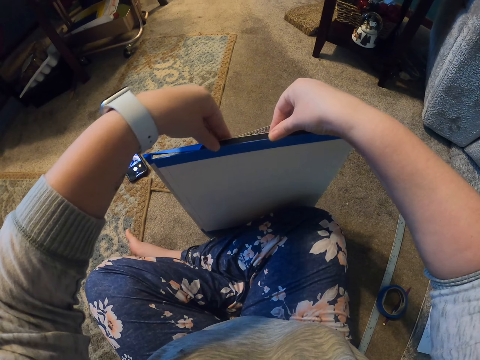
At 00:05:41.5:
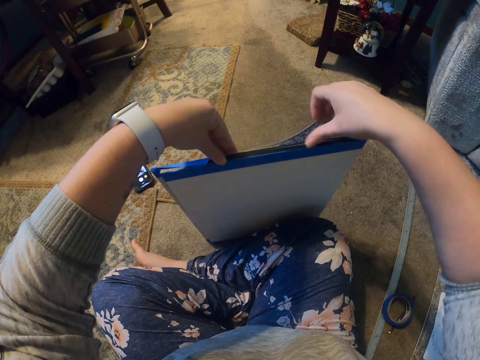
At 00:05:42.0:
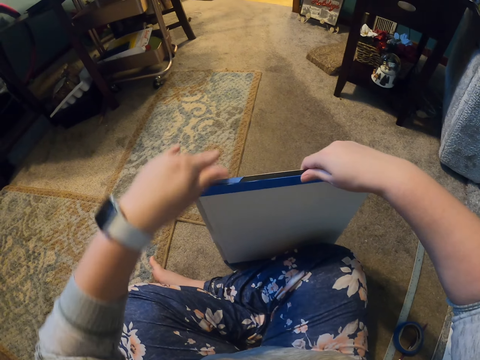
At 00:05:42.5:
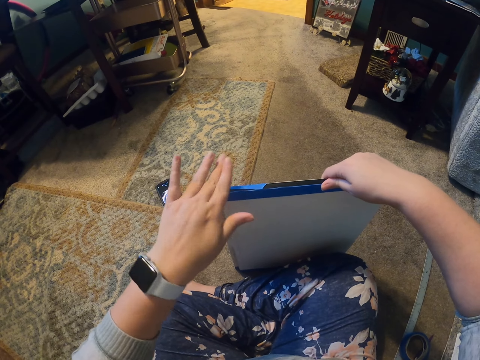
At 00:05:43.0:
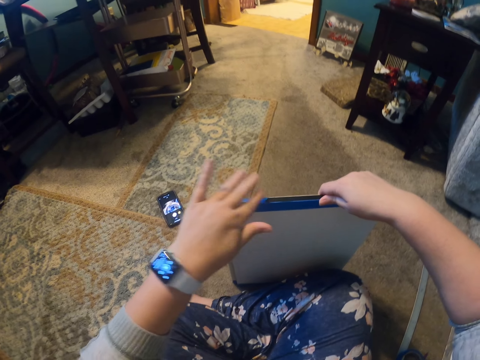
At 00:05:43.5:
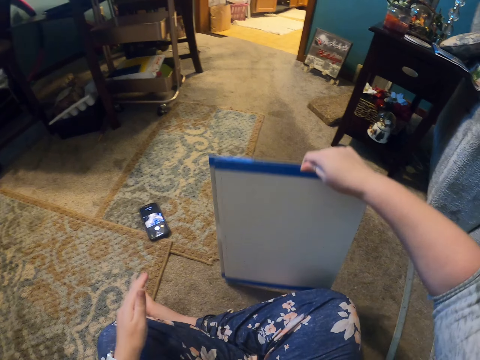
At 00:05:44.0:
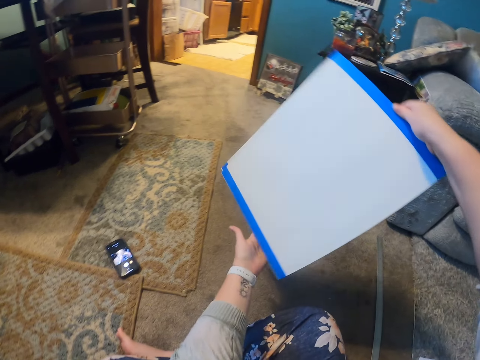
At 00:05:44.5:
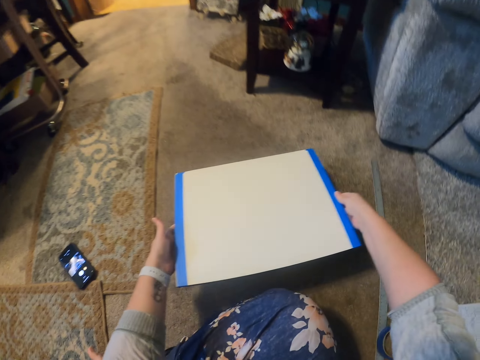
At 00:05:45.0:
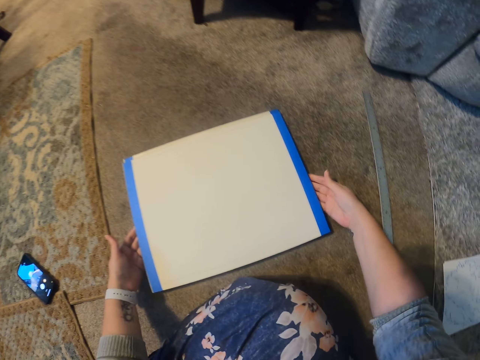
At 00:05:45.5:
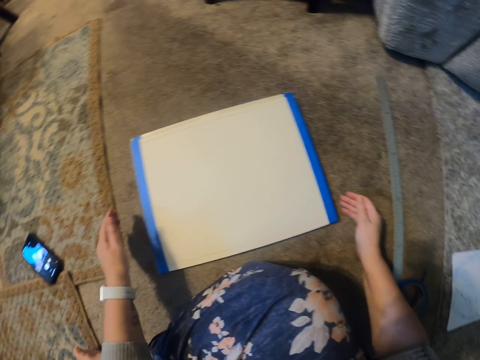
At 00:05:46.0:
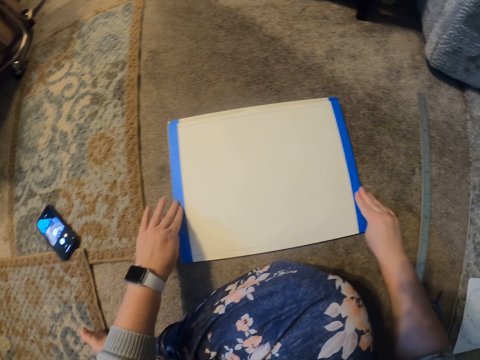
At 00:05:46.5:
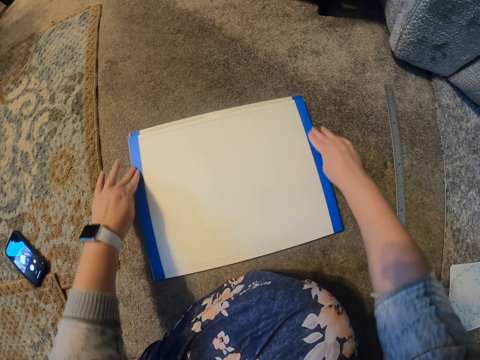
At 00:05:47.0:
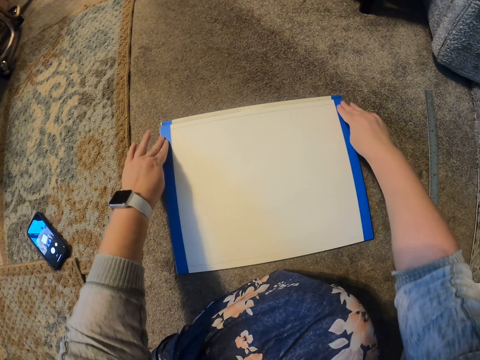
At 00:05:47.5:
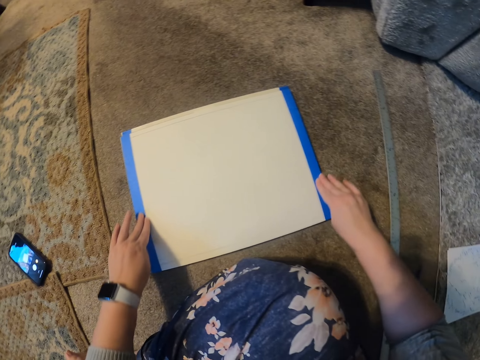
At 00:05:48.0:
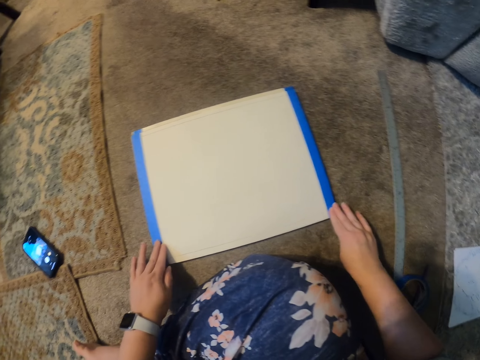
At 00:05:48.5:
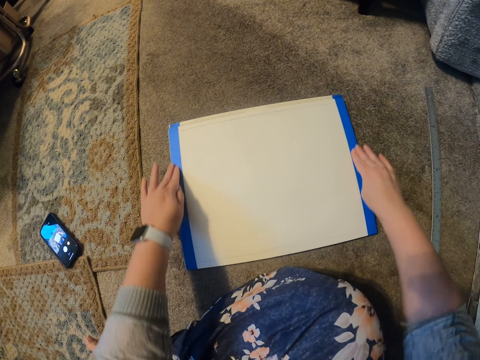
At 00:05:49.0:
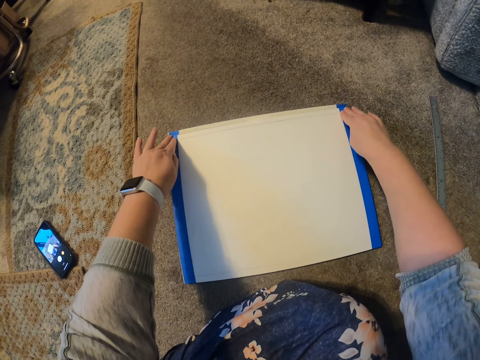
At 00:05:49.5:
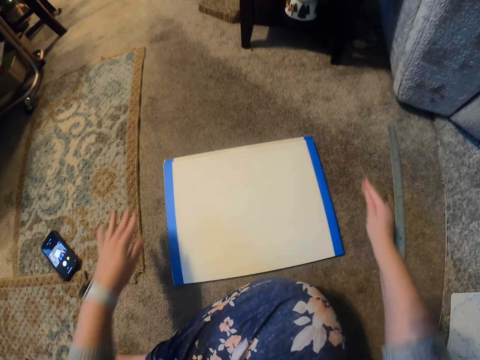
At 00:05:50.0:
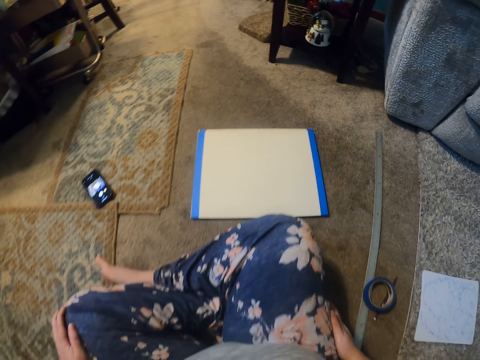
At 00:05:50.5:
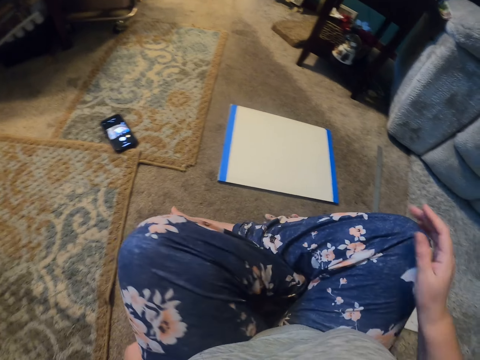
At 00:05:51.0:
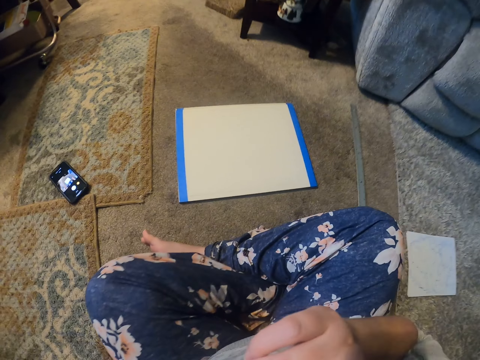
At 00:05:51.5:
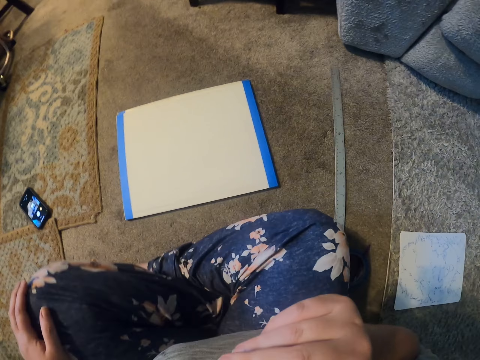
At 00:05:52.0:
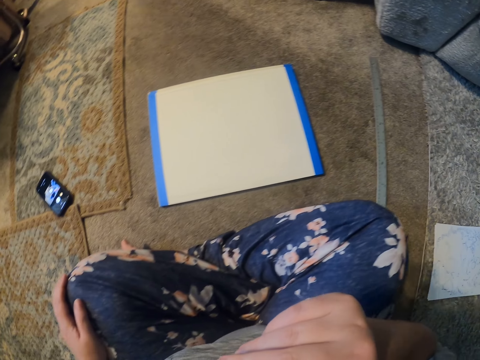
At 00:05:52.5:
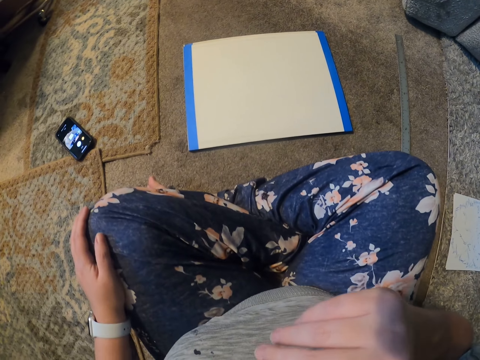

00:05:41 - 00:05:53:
The camera wearer lifts the book up. They put the book on the floor. They attach the sellotape on the book. They remove the hand from the book. They move the hand on the knee and move the hand to the mouth.

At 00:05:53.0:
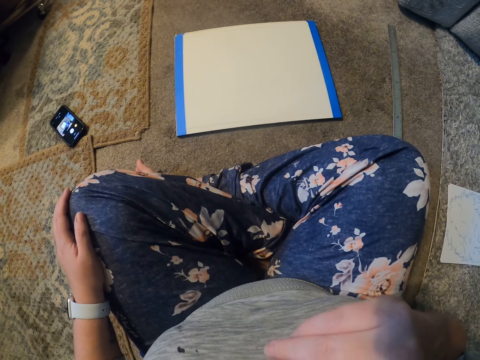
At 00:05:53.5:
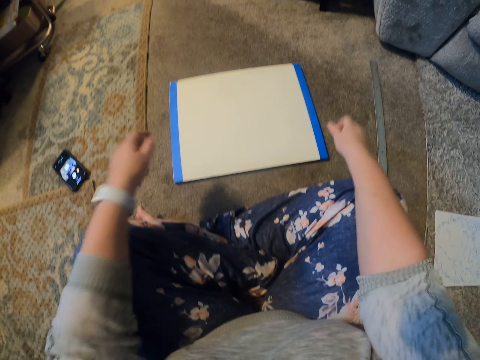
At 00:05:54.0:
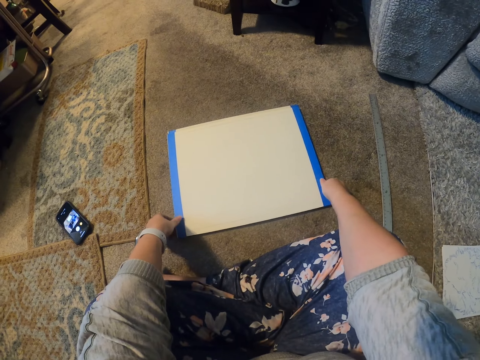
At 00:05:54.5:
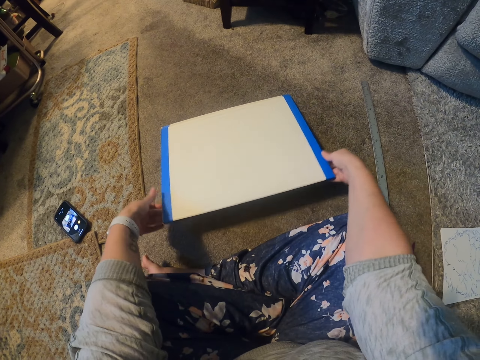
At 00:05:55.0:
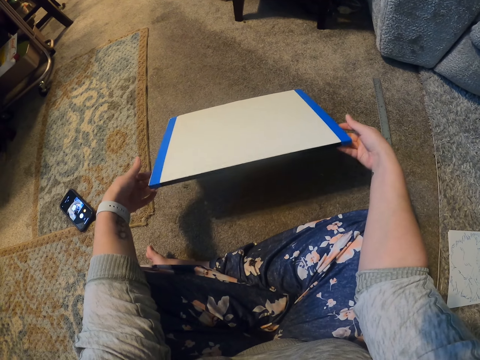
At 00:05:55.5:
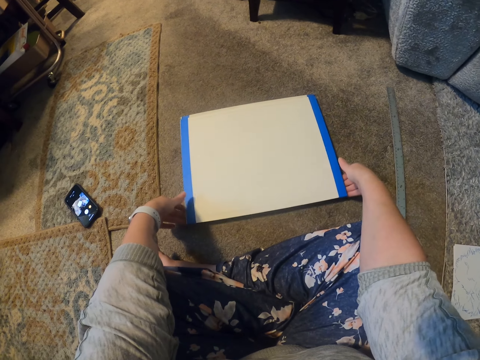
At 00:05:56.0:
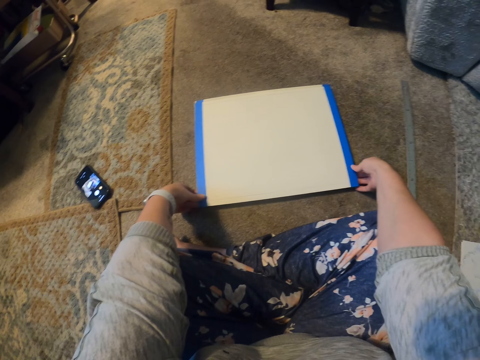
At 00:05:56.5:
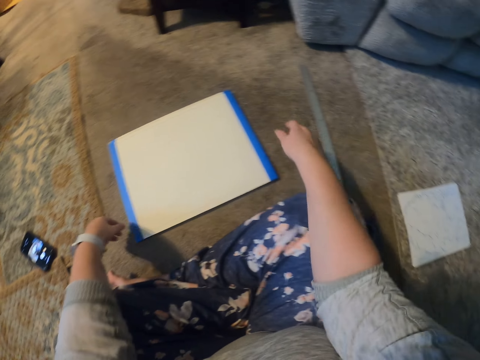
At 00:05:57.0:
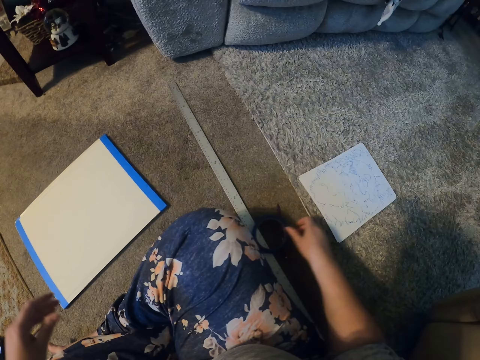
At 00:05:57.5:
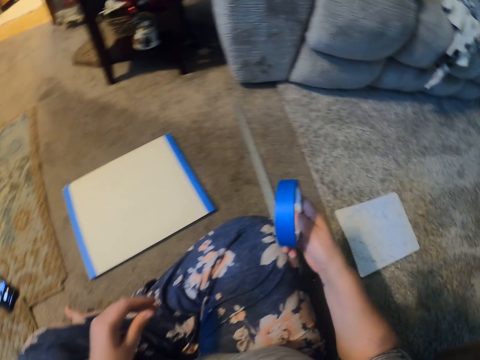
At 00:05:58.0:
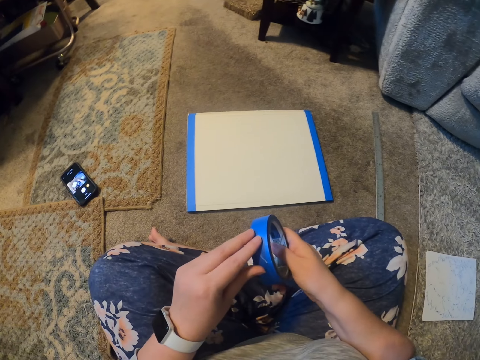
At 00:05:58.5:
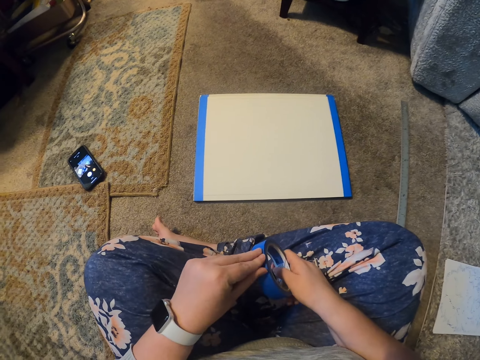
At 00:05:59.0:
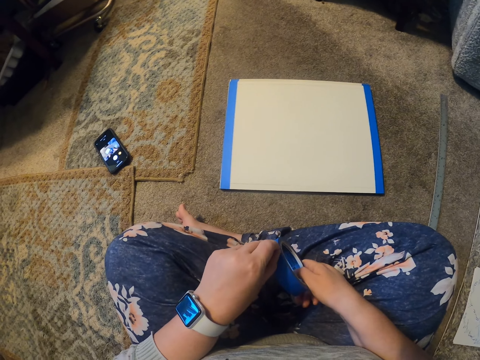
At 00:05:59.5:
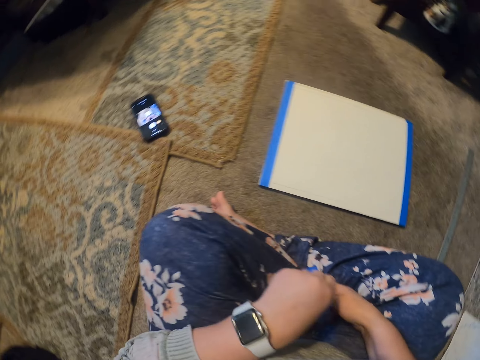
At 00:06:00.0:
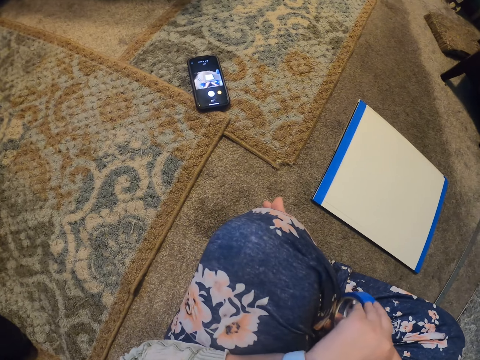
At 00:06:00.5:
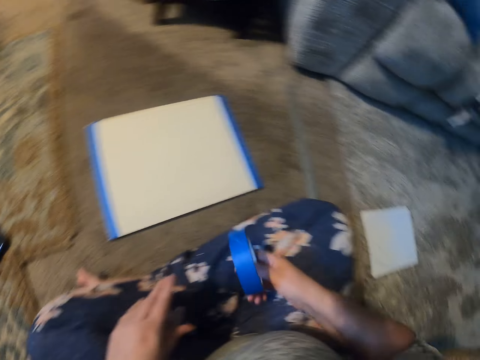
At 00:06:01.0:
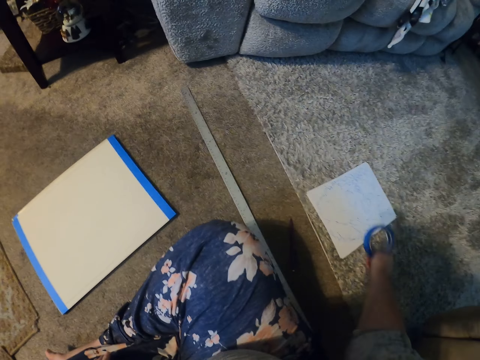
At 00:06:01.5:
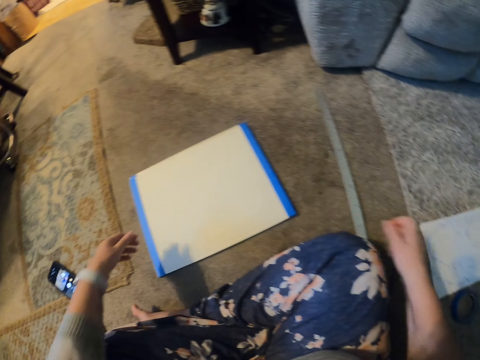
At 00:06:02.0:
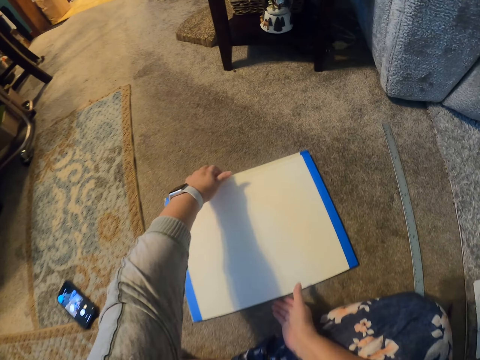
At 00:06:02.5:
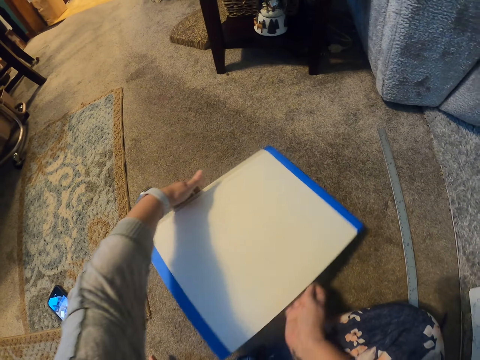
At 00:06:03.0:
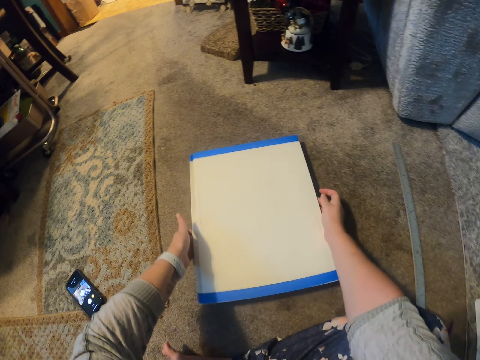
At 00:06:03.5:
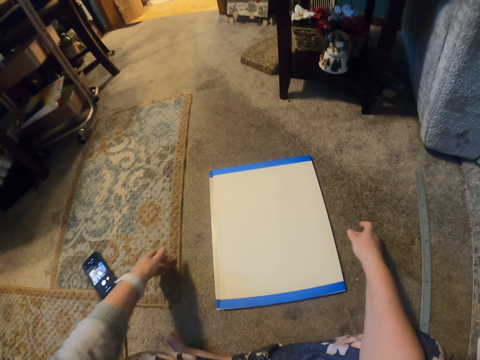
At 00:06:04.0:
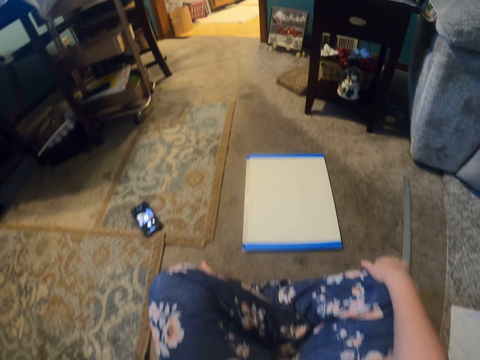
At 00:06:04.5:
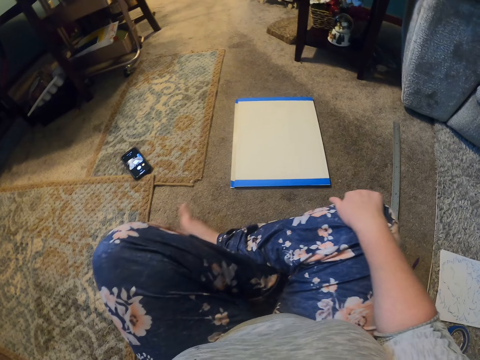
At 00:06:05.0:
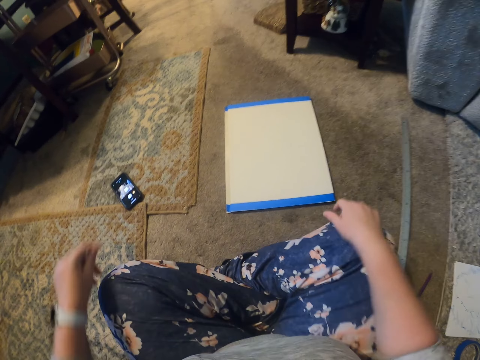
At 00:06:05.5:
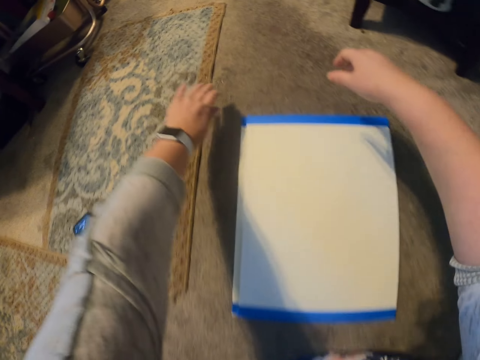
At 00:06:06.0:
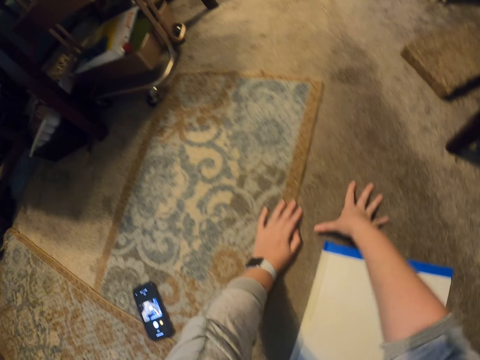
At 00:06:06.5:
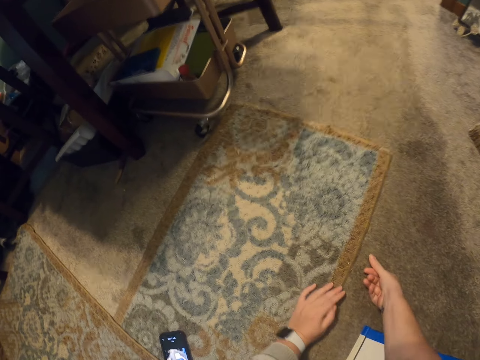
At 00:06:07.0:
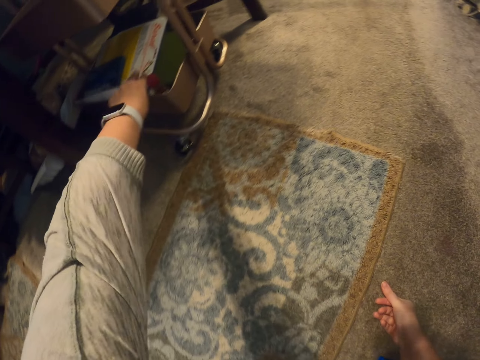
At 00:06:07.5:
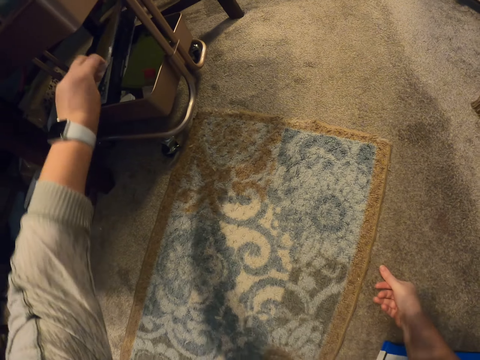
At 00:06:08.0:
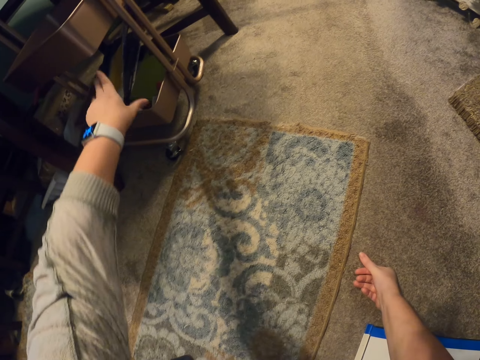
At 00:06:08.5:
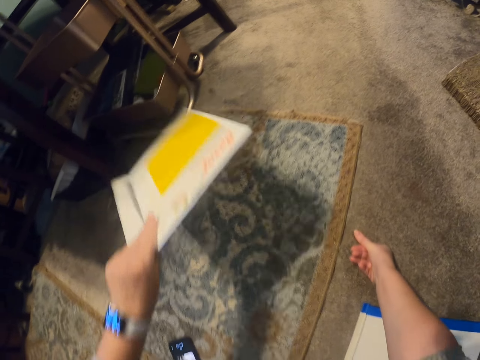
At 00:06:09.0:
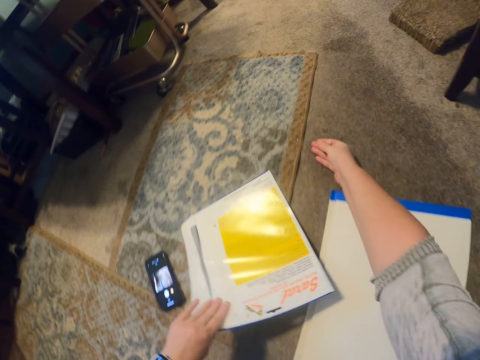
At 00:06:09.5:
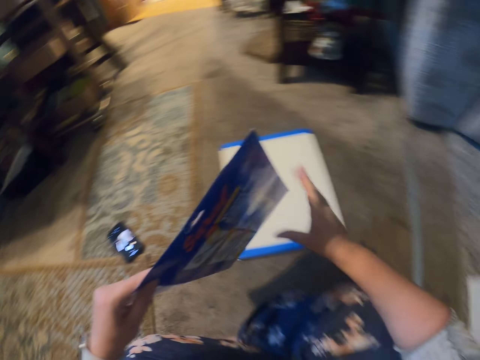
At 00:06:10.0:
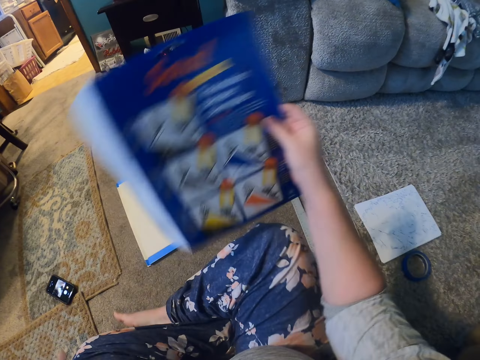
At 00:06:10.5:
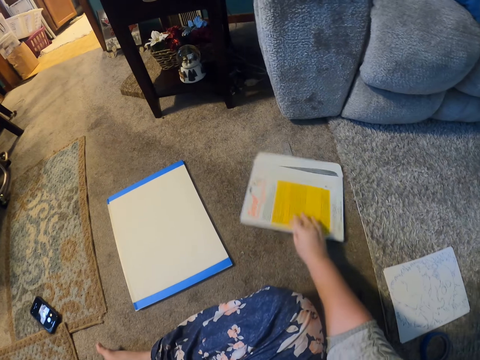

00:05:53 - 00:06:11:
The camera wearer holds the book and lifts the book up. They put the book on the floor. They lift the book. They pick the masking tape or sellotape from the floor and hold the masking tape in hand. They put the sellotape on the floor. They hold the book, turn the book, and place the book in another direction. They put the book down and remove the hand from the book. They move on the floor, move the hand on the floor, and hold the floor. They screech the hand into the box. They pick up an envelope. They remove the paper pocket file. They move the envelope down.
